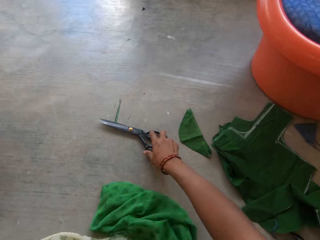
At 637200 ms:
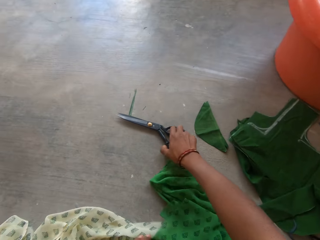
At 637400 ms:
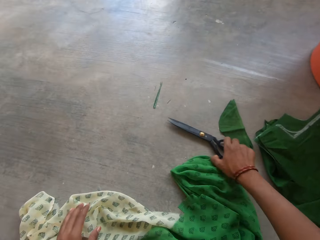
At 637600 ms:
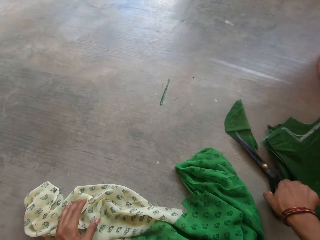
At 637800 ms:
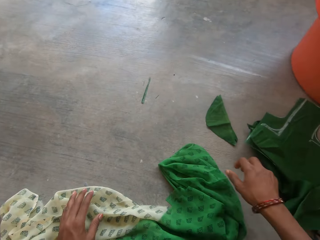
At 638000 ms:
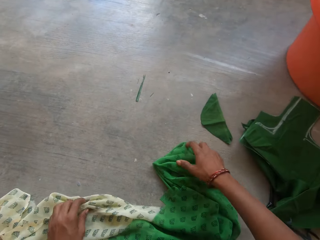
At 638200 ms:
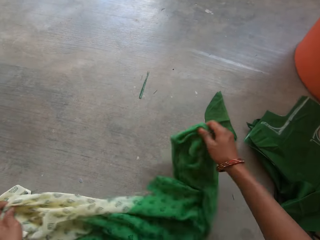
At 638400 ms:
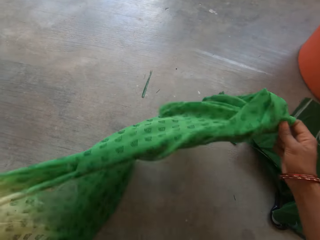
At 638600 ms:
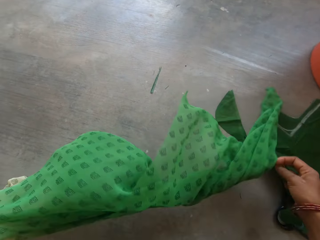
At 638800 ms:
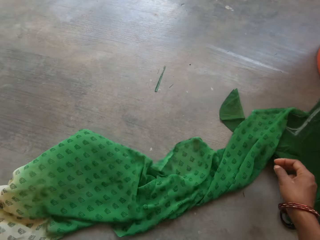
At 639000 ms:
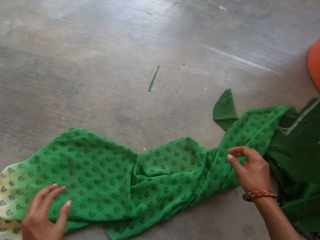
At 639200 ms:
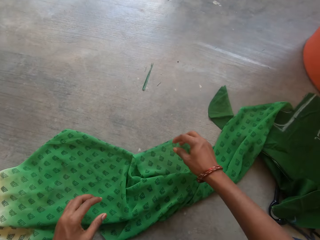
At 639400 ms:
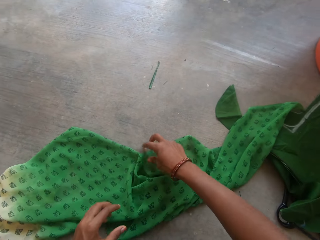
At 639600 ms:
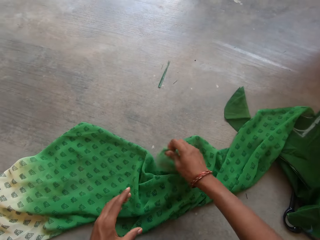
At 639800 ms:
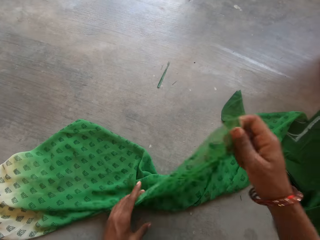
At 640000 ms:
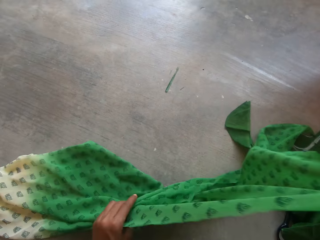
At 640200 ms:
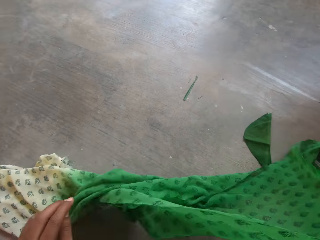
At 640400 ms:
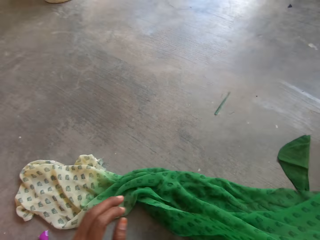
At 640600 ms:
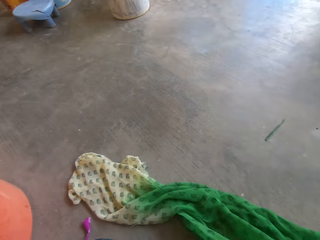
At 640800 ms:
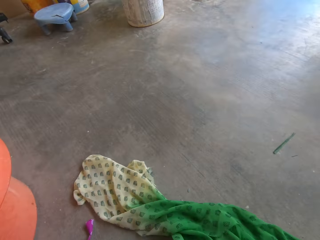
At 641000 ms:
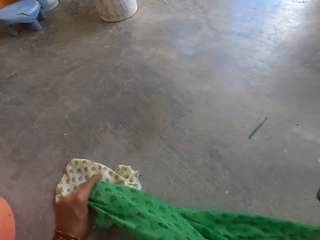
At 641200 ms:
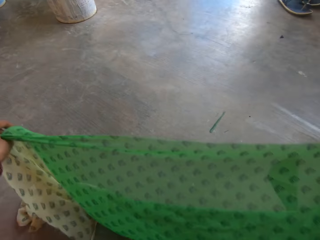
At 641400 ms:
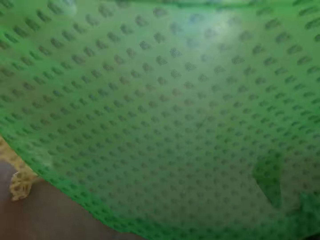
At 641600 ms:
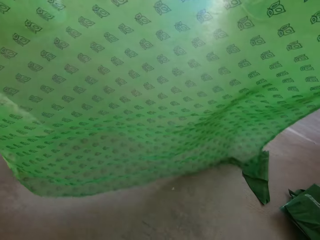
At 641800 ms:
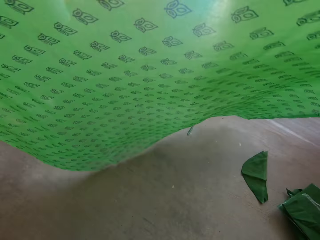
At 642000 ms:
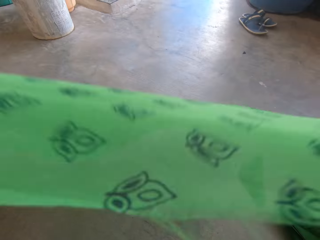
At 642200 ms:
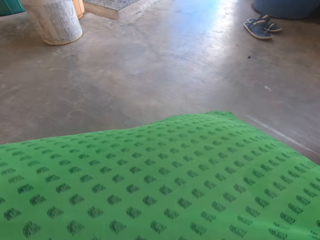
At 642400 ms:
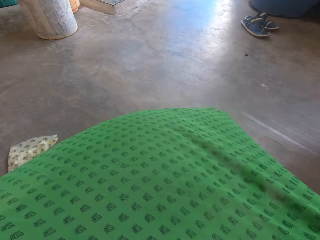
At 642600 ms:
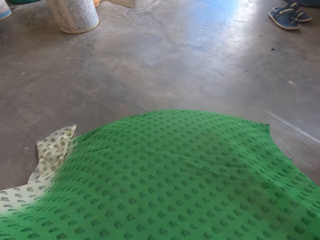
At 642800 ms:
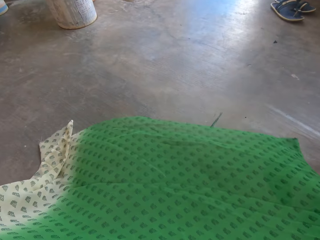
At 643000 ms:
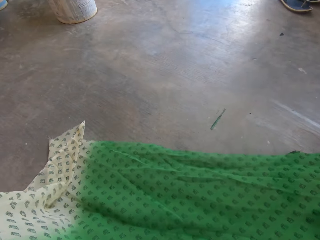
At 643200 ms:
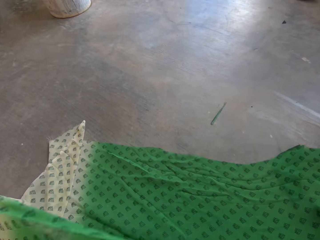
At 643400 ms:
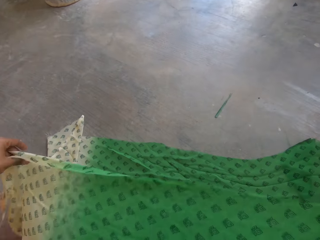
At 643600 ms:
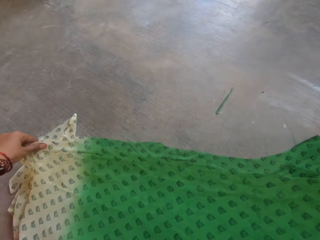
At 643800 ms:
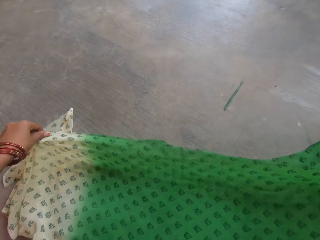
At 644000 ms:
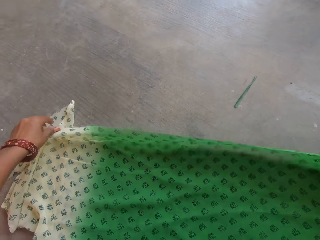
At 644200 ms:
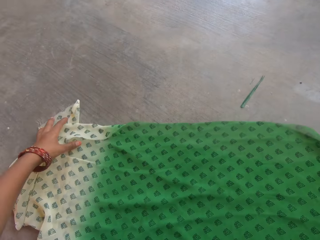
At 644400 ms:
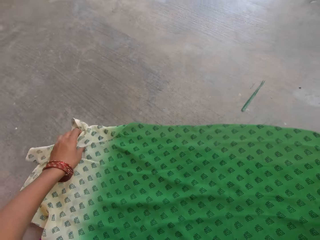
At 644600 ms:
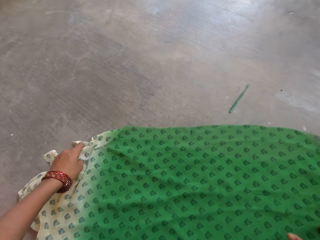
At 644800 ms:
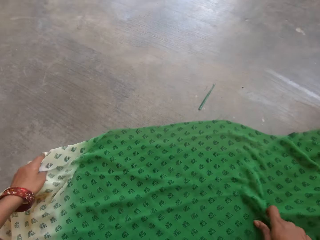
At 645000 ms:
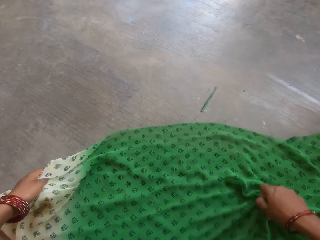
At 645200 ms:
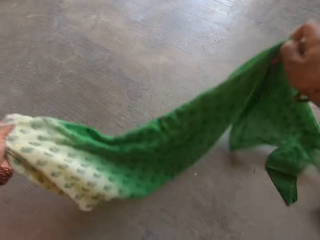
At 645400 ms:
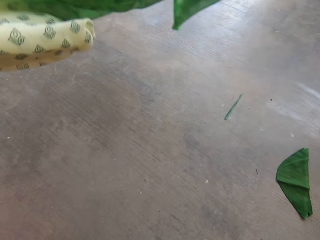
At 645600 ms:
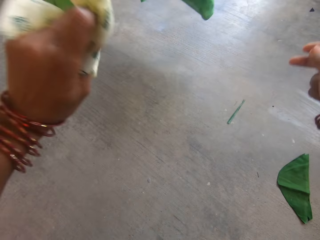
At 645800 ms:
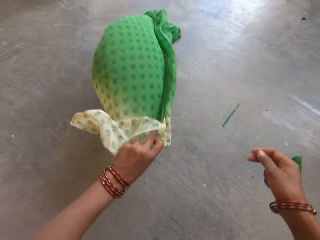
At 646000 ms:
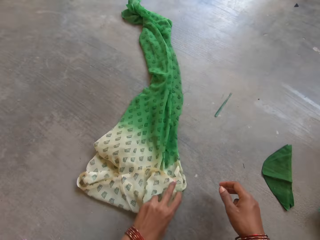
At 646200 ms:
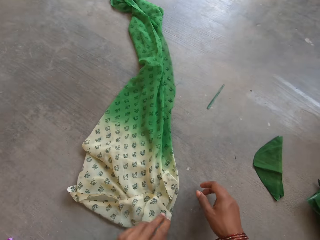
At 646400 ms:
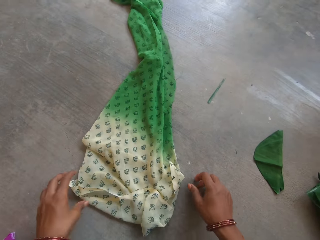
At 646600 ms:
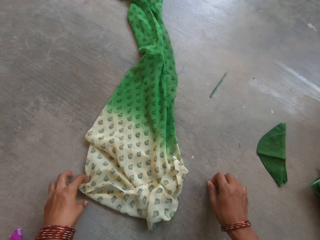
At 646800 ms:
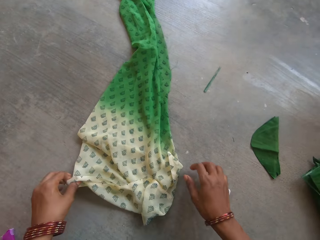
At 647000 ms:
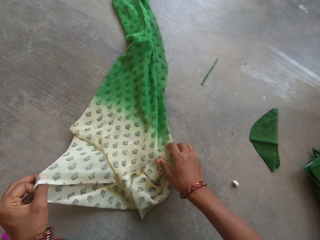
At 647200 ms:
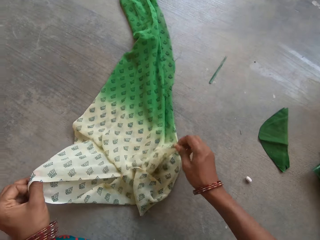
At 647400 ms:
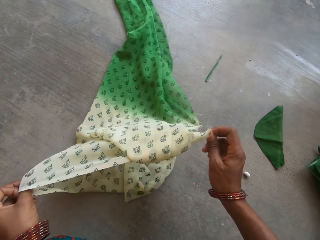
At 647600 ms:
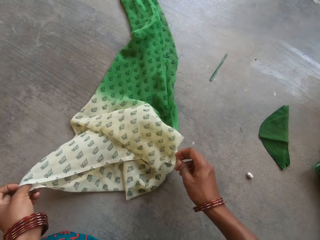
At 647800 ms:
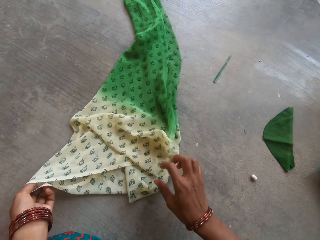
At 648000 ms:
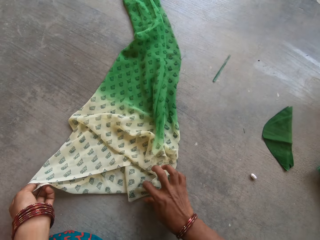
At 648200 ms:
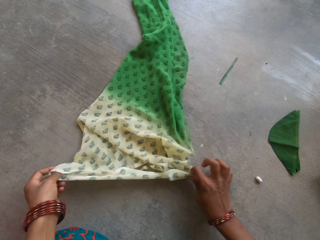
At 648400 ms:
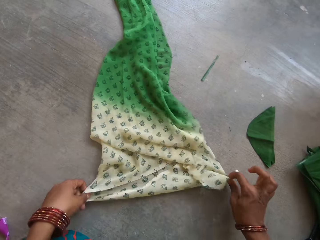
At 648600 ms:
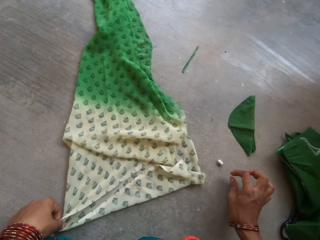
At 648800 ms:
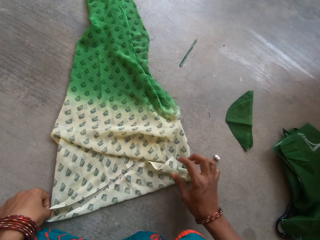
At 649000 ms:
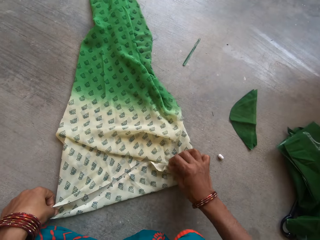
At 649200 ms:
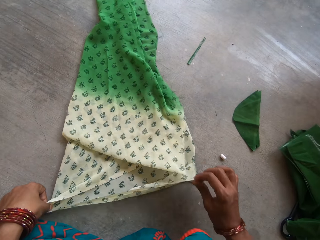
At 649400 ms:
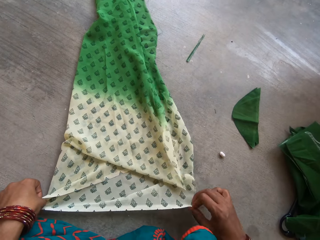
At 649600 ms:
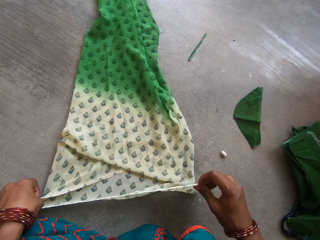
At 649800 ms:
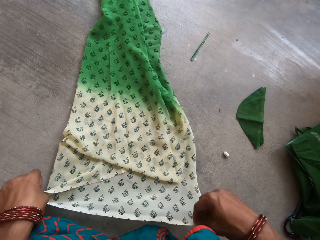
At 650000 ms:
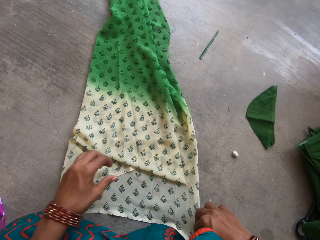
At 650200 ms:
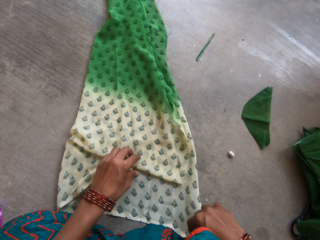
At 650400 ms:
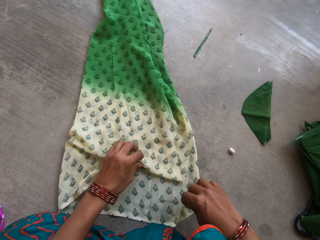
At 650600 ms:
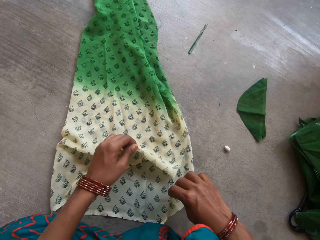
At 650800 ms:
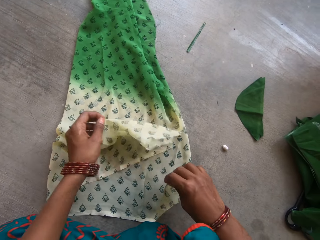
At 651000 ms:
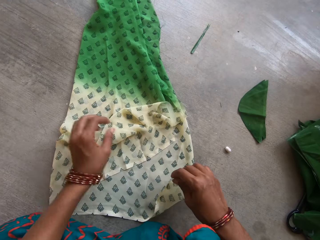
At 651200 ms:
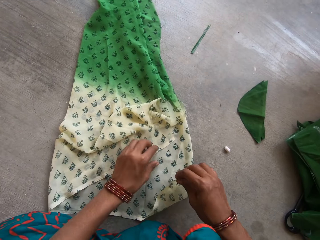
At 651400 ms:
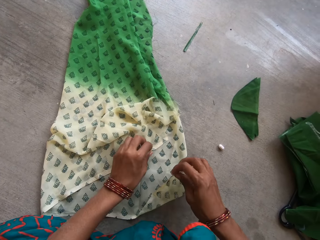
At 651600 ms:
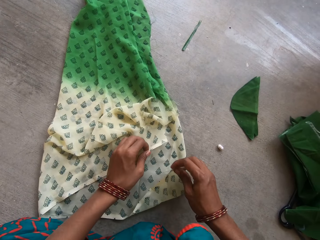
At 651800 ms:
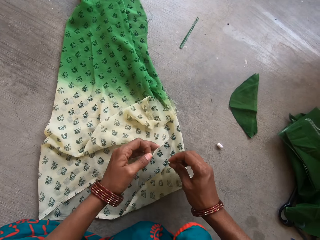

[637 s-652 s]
The camera wearer picks the piece of cloth on the floor. She moves the pair of scissors on the floor with her right hand. She folds another piece of fabric with her hands. She picks the piece of cloth on the floor. She straightens the piece of cloth on the floor. She folds the piece of cloth with her hands. She straightens the piece of cloth on the floor. She folds the piece of cloth with her hands.

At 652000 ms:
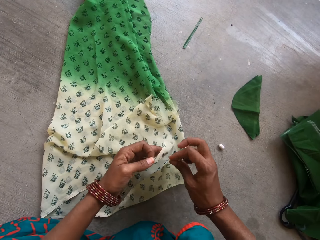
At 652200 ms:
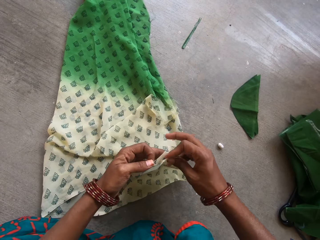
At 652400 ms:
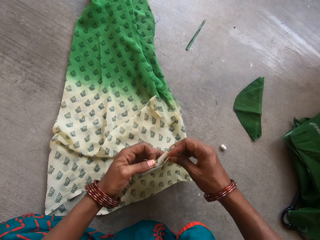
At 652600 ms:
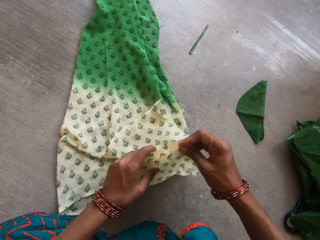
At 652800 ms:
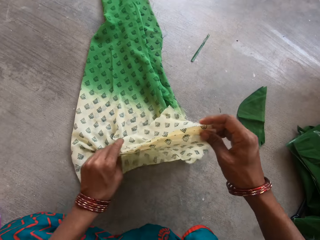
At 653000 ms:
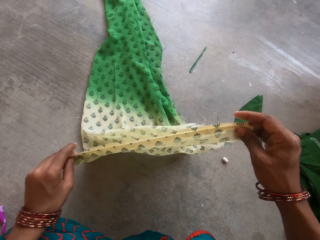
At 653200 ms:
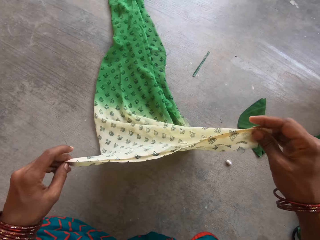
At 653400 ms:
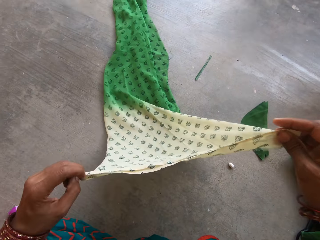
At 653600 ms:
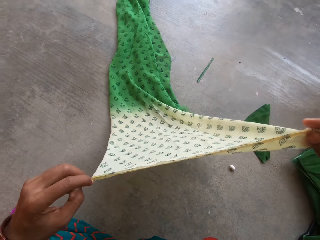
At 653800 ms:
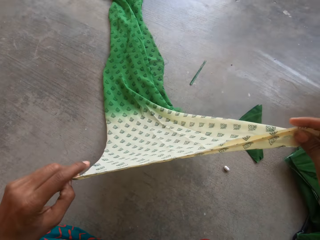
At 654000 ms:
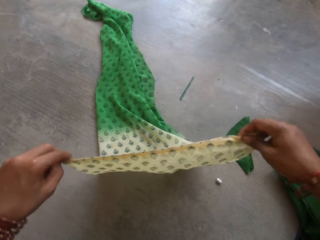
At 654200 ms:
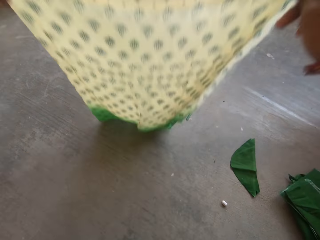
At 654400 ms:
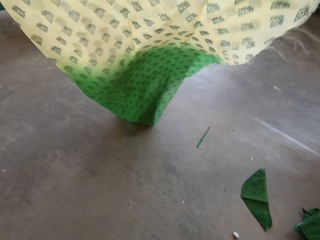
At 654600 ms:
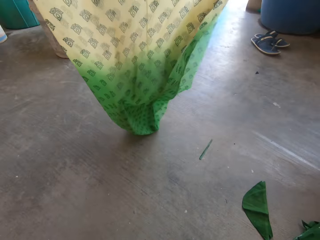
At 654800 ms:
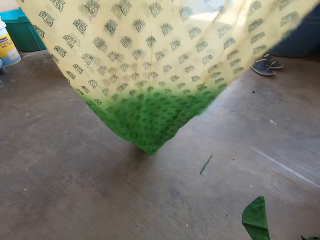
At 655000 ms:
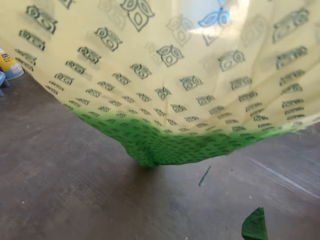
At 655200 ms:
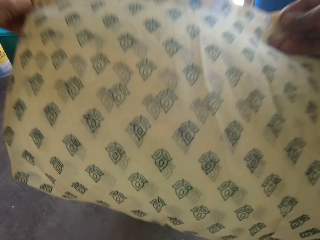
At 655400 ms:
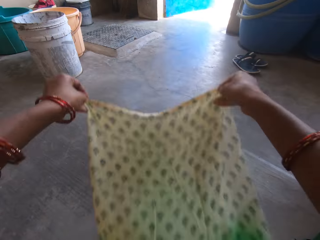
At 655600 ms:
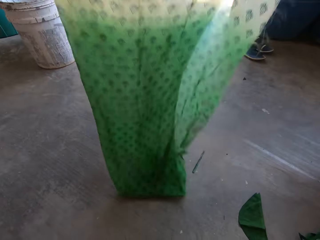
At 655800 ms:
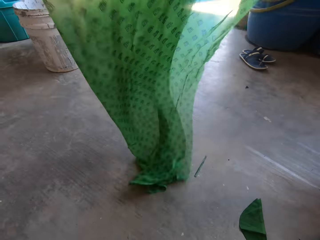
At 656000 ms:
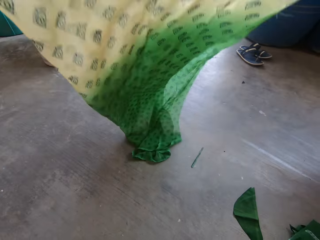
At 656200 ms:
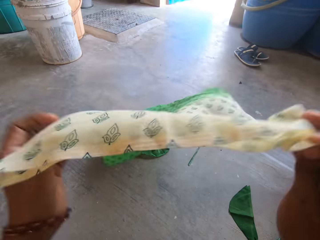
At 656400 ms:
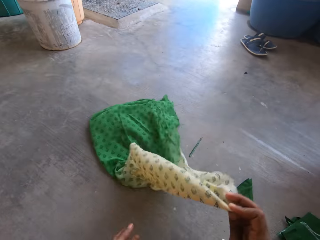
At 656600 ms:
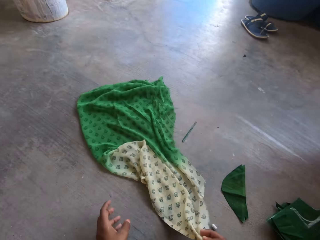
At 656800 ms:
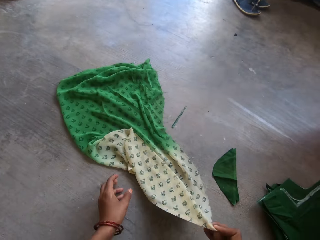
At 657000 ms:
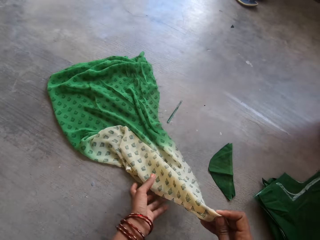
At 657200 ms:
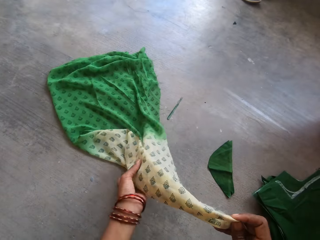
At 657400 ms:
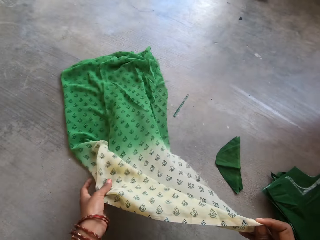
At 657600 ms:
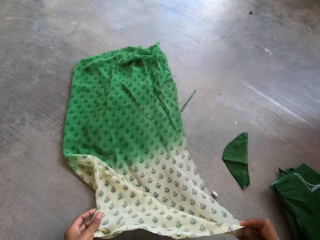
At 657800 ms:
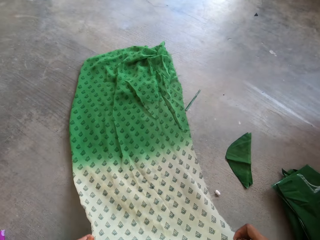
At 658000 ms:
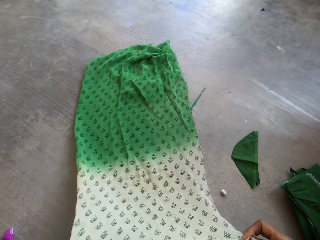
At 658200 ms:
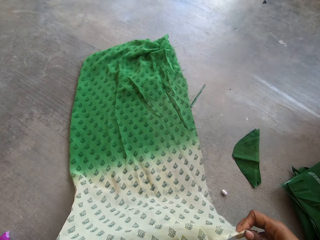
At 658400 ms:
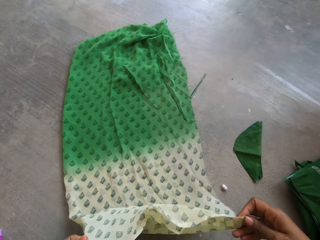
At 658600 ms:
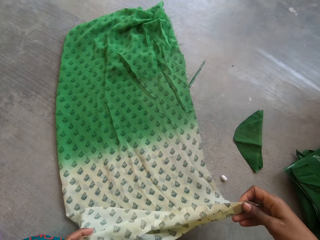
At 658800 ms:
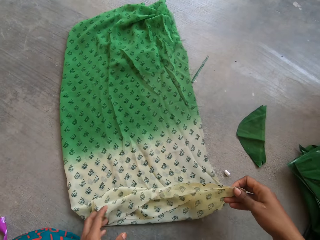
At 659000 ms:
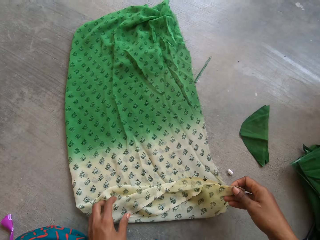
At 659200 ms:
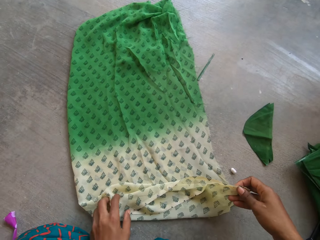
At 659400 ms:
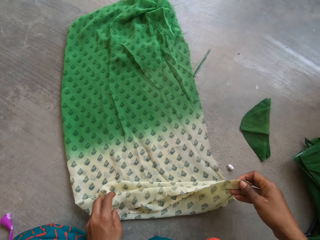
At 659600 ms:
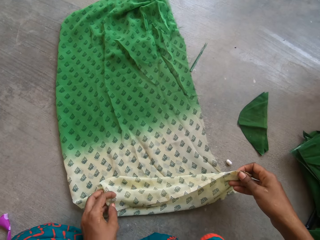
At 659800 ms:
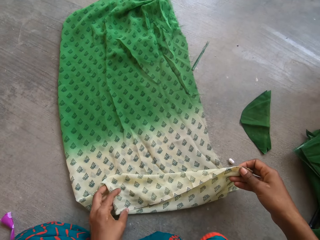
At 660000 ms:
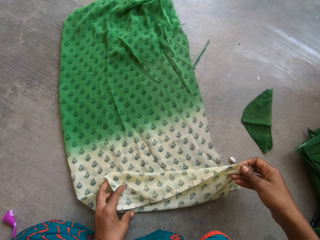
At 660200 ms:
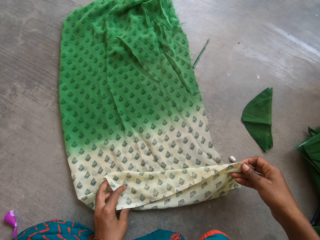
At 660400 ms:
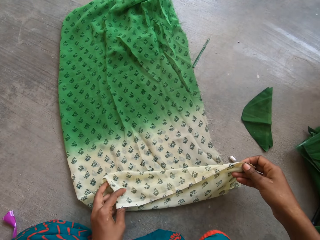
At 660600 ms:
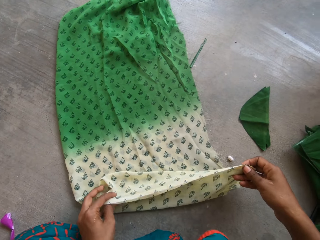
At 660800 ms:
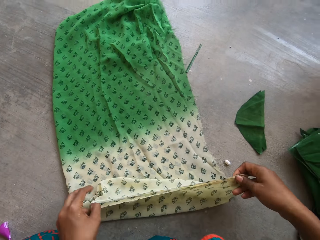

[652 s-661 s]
The camera wearer straightens the piece of cloth on the floor.
